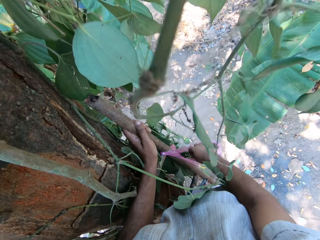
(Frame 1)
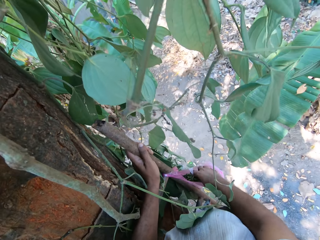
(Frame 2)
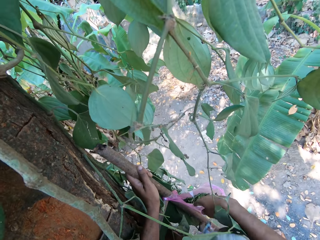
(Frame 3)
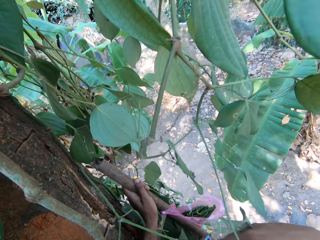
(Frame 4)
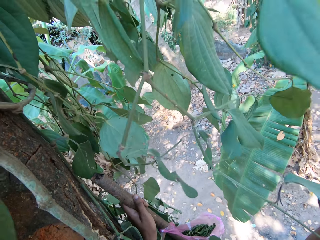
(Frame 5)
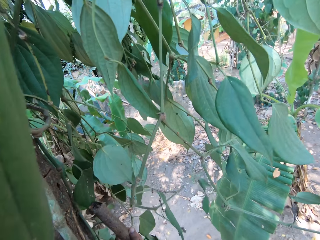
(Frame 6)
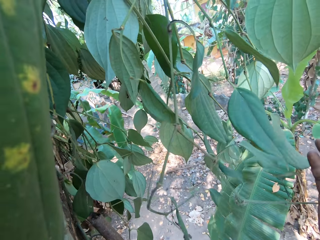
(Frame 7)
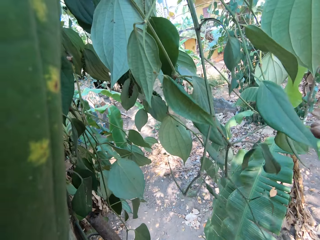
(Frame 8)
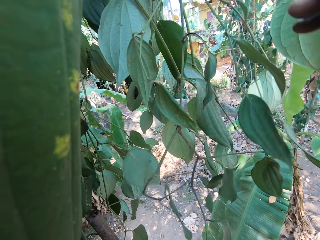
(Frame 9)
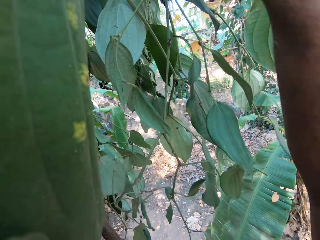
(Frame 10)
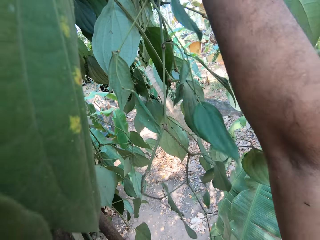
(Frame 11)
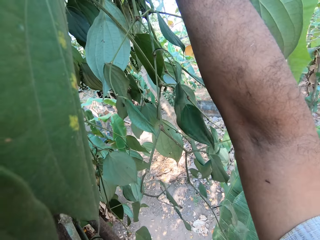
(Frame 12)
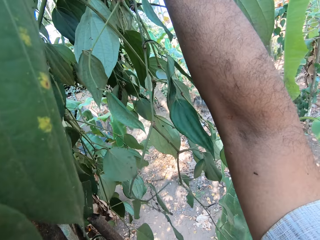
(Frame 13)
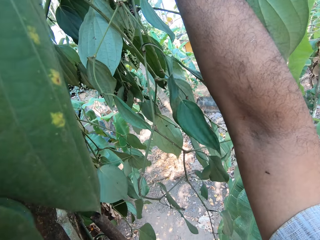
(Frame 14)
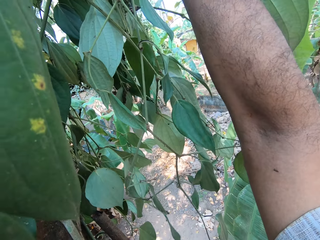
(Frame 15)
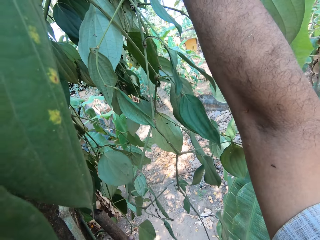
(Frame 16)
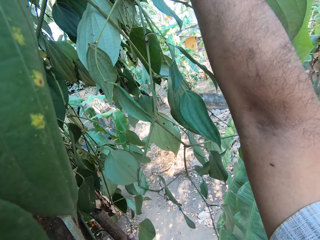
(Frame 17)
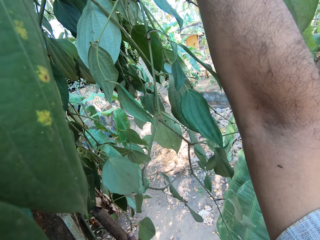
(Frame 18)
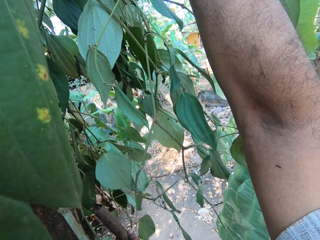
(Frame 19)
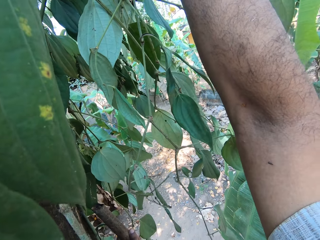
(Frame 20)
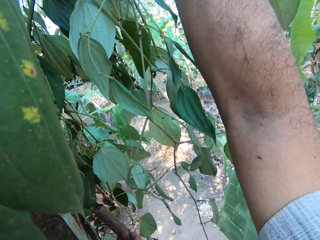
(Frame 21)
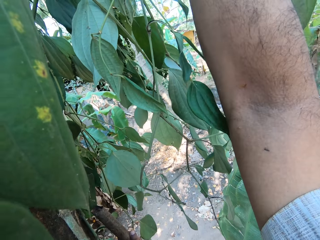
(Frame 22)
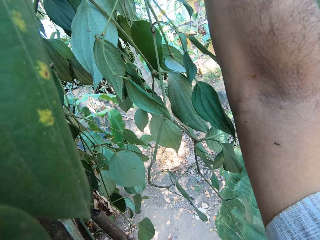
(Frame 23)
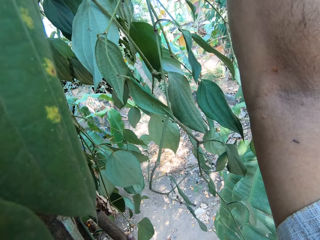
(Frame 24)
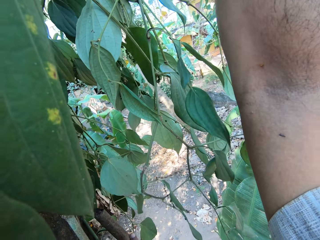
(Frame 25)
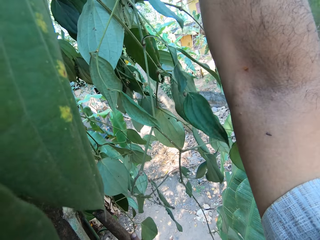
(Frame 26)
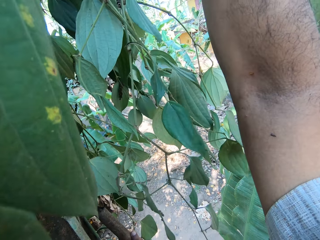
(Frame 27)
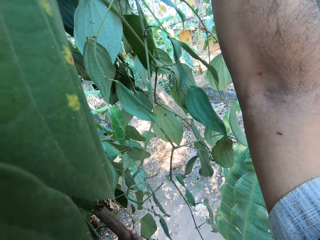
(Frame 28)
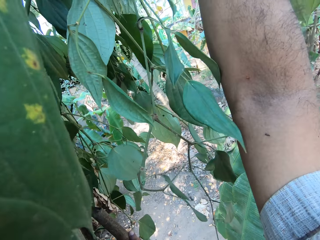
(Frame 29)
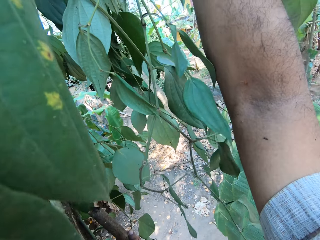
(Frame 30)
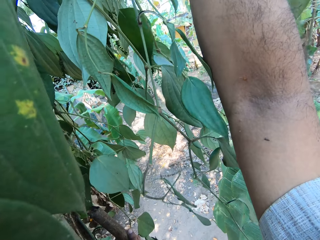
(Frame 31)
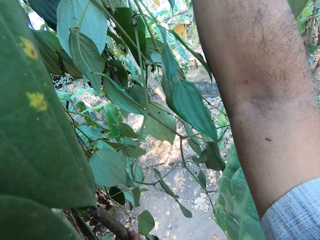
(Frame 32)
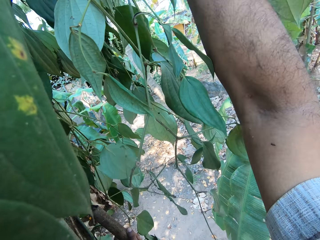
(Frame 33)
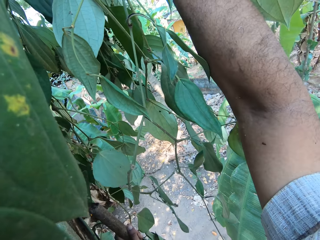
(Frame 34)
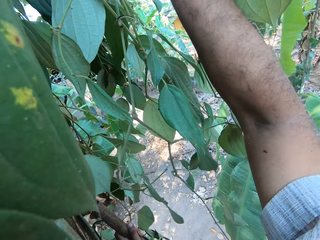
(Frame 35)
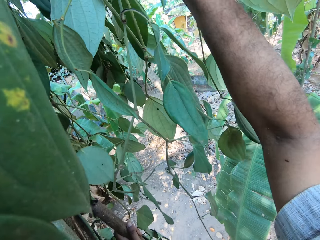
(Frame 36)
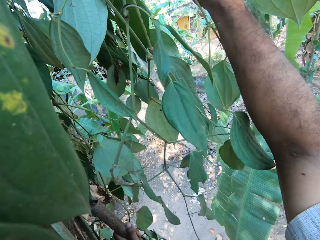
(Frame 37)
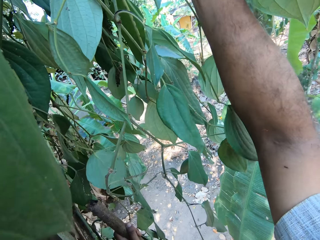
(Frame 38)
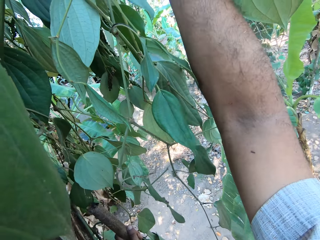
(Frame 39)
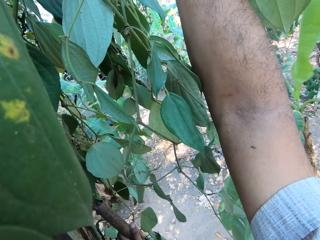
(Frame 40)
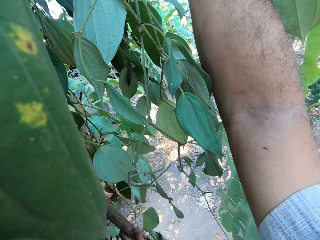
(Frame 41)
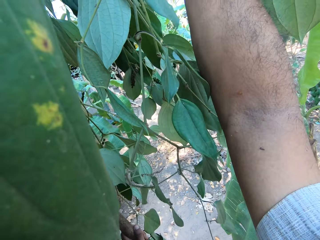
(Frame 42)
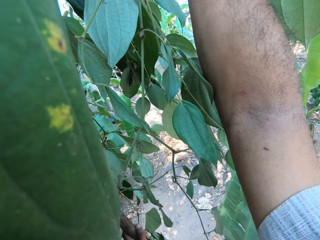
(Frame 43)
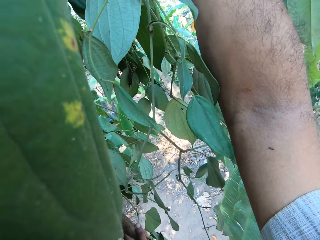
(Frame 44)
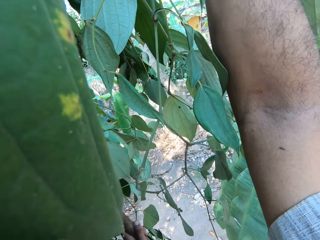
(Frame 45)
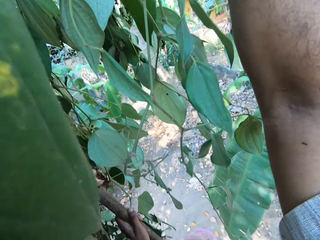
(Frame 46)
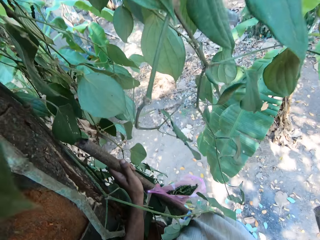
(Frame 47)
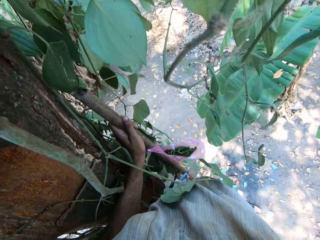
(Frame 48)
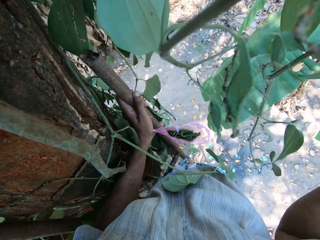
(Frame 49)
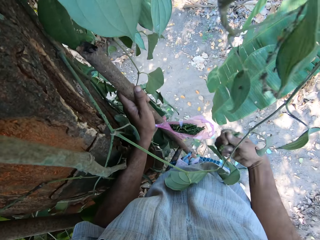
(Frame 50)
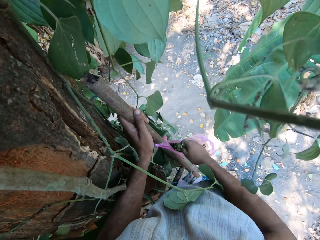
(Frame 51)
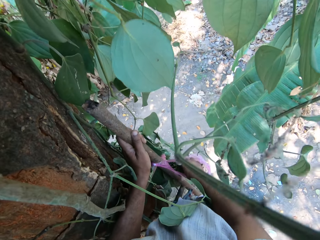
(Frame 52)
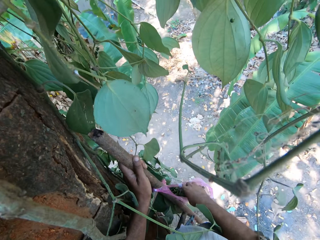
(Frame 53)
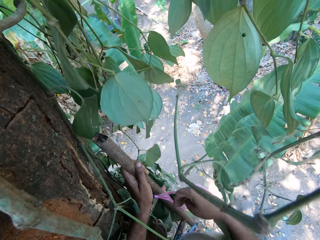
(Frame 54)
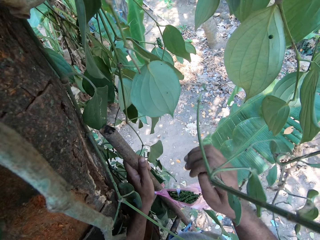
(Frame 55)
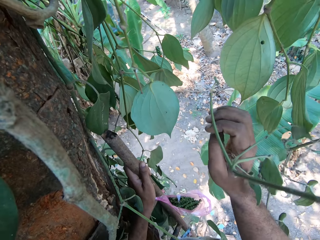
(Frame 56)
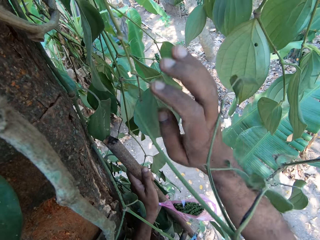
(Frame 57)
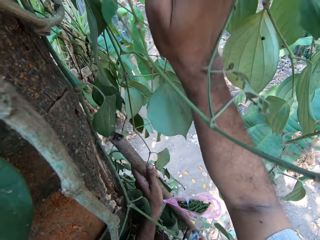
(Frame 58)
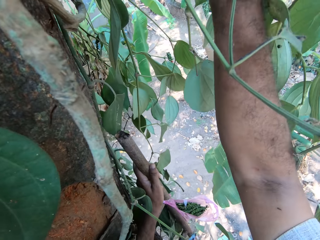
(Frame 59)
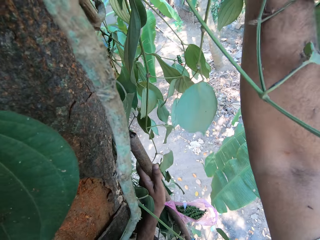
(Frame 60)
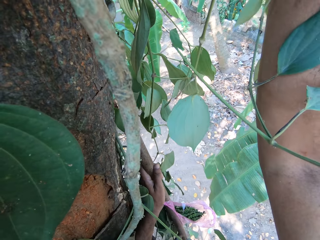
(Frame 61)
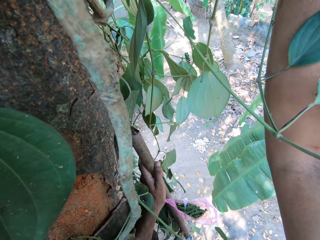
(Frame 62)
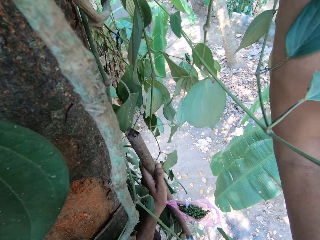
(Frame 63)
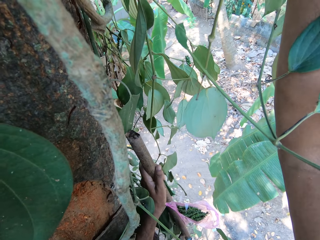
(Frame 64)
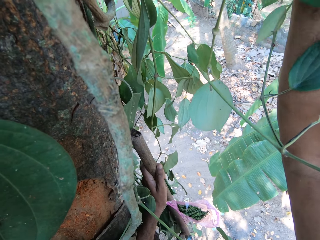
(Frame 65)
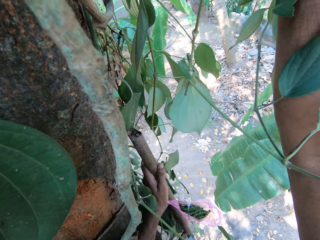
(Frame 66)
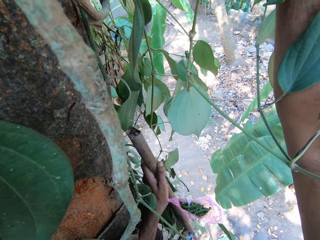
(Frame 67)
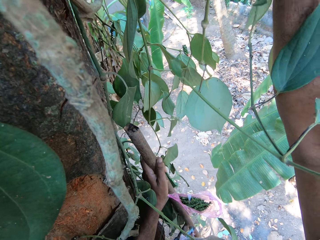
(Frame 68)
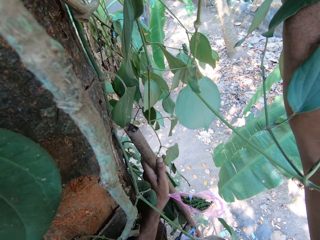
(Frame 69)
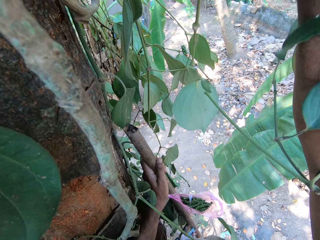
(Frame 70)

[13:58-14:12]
The camera wearer puts the leaves or fruits in the nylon on the tree branch with his right hand. He plucks some leaves from the tree branch with his right hand. He plucks the fruits. He puts the leaves in the nylon on the tree branch with his right hand. He plucks some leaves from the tree branch with his right hand.

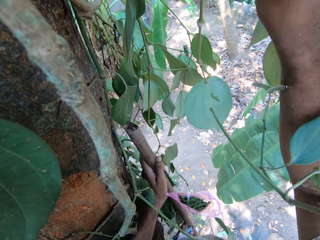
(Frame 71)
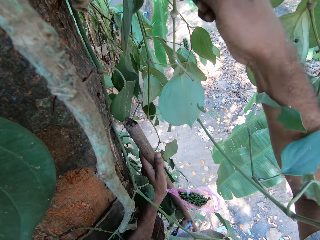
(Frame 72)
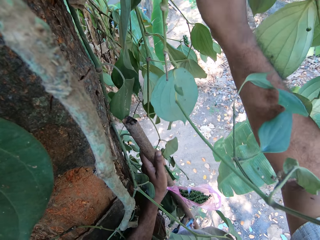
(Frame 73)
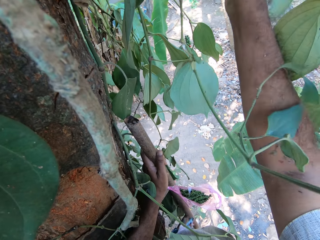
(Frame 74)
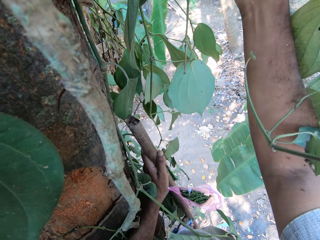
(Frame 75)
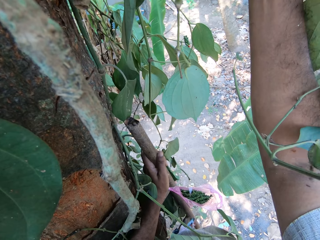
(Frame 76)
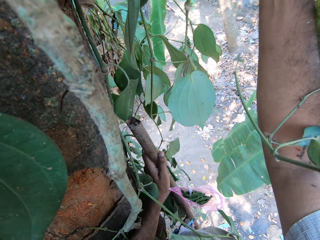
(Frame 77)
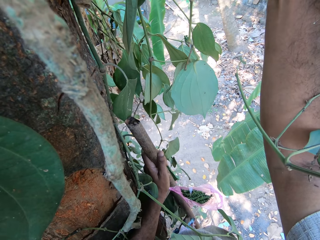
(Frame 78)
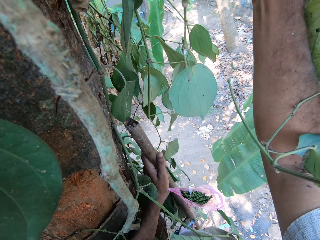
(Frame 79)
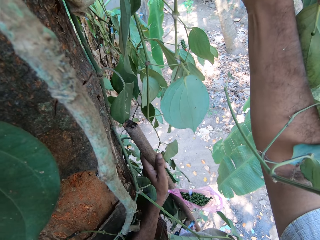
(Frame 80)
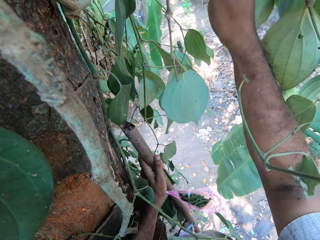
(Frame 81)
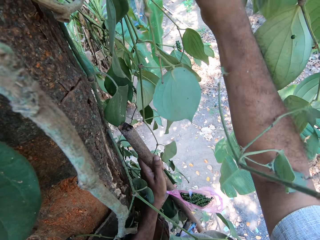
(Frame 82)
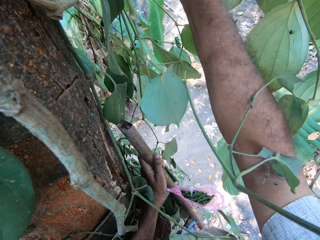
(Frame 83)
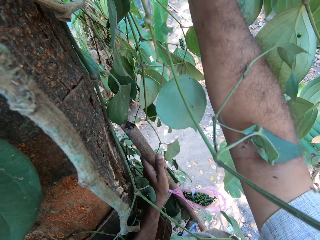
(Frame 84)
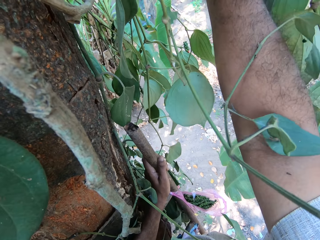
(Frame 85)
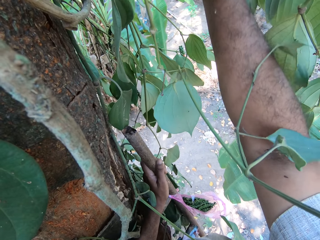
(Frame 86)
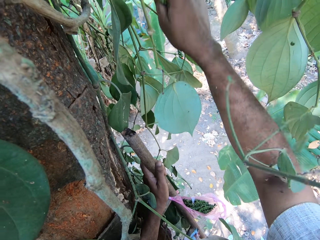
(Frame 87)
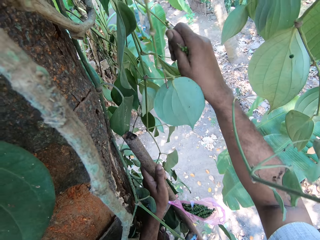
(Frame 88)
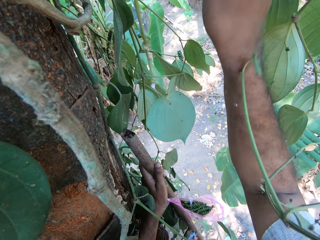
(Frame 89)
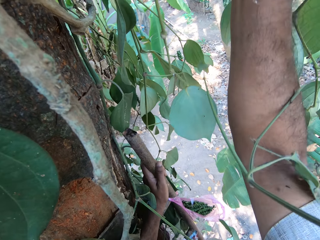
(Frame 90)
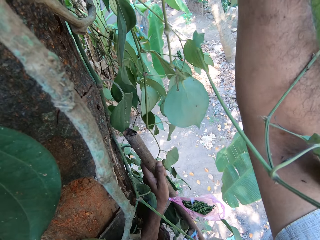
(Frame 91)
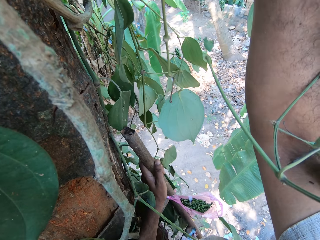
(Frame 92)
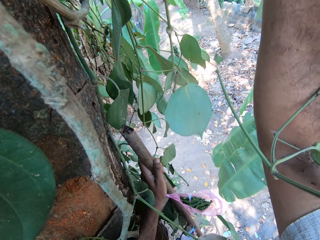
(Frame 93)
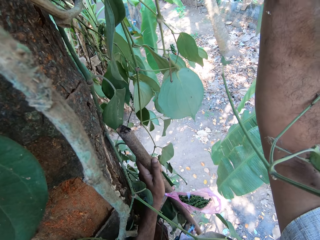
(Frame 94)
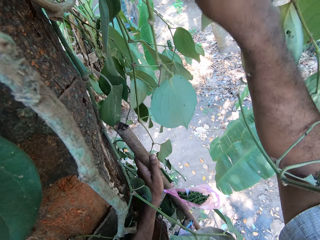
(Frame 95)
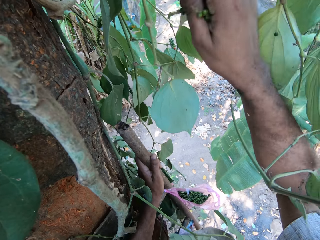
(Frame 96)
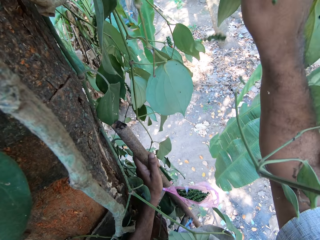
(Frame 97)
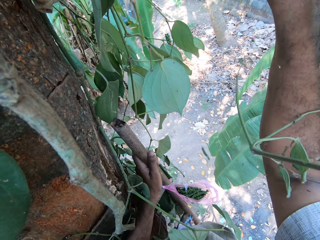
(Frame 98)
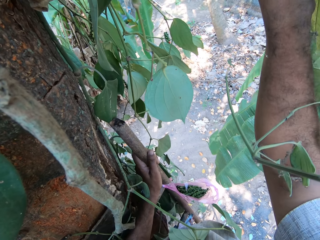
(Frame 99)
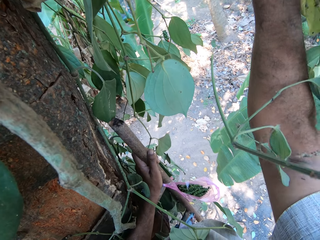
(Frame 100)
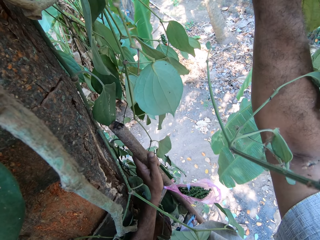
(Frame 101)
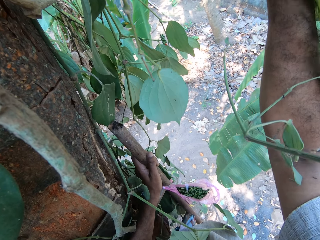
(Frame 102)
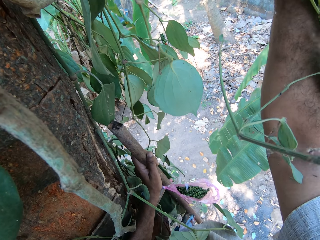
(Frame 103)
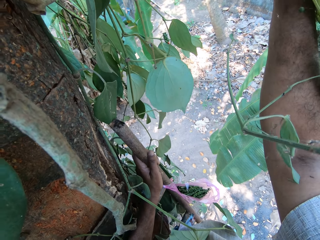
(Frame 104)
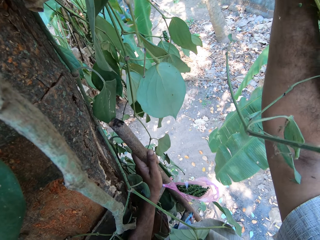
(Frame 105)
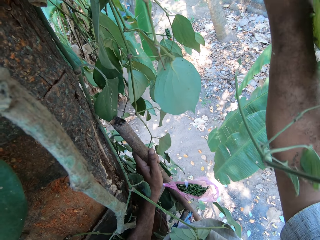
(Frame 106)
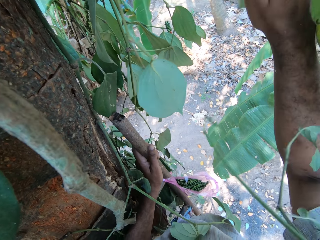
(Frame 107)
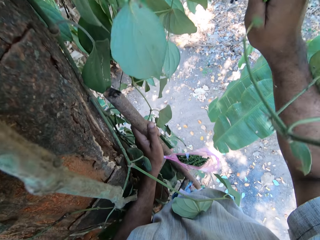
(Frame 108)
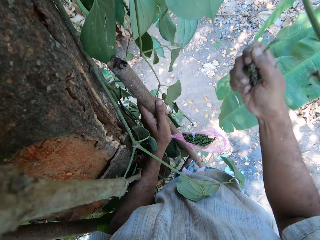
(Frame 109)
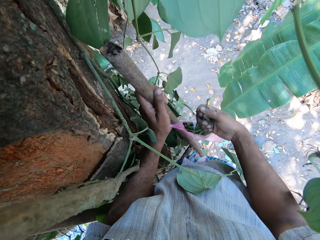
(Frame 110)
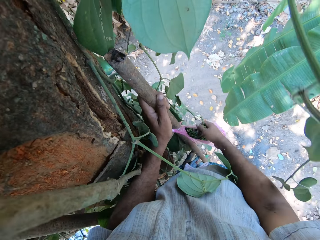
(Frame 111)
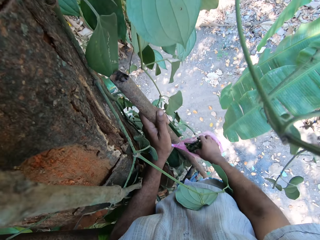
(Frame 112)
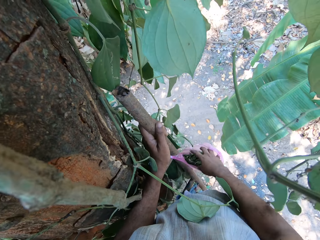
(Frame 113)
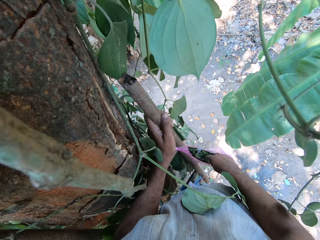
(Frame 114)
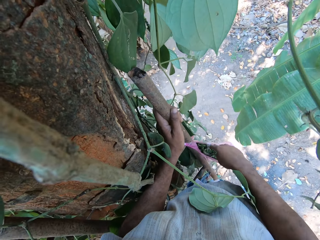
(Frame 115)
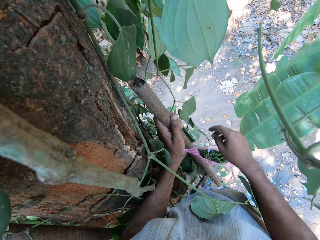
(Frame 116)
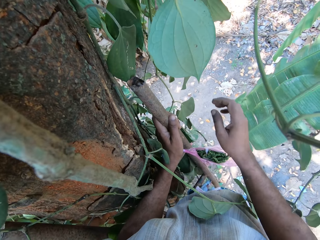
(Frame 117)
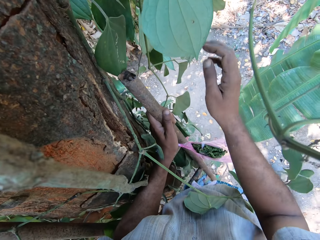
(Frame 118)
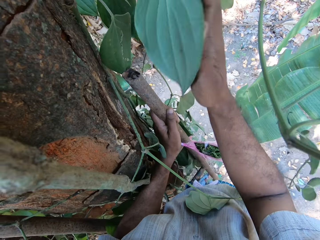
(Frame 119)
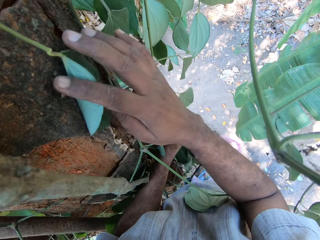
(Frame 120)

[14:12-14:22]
The camera wearer plucks fruits. He puts the leaves or fruits in the nylon on the tree branch with his right hand.
